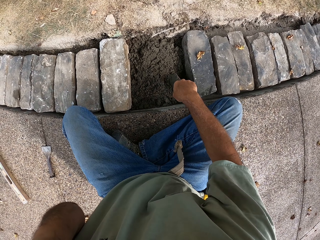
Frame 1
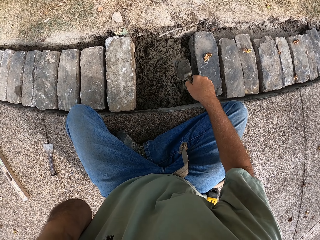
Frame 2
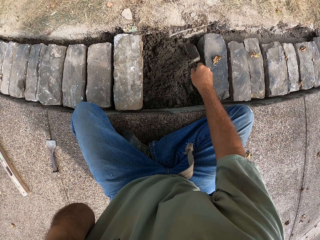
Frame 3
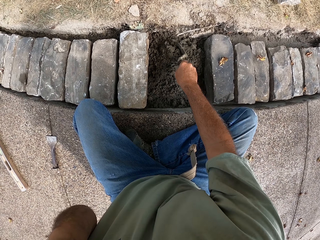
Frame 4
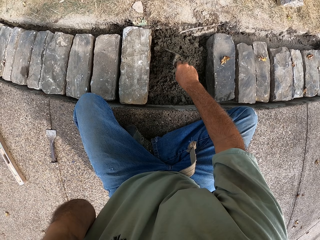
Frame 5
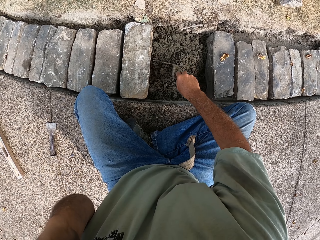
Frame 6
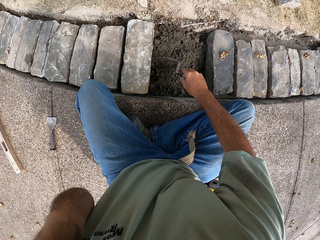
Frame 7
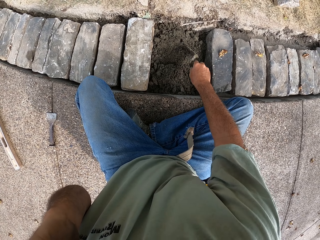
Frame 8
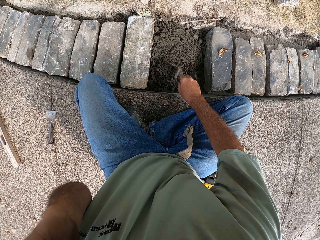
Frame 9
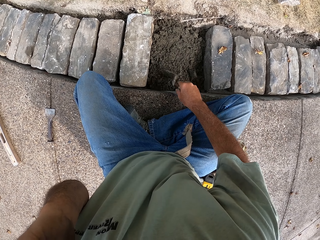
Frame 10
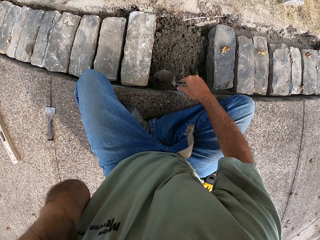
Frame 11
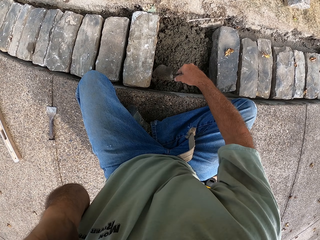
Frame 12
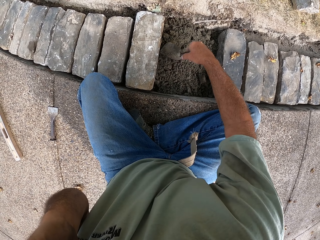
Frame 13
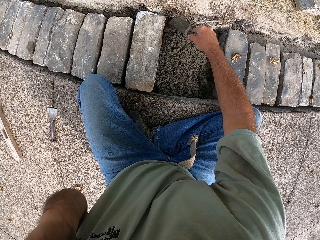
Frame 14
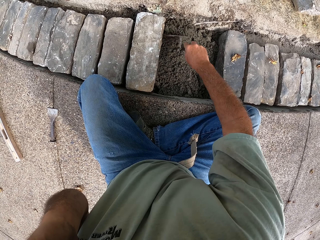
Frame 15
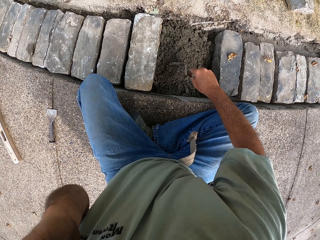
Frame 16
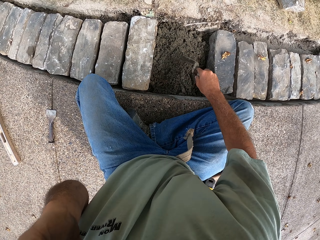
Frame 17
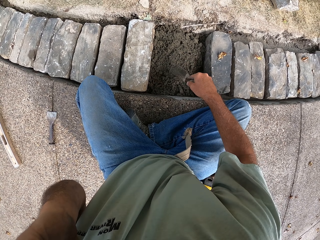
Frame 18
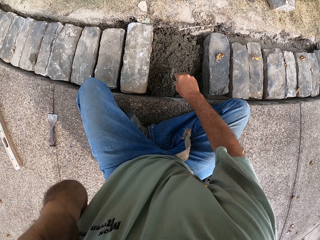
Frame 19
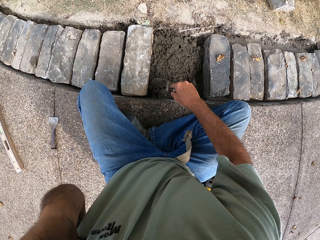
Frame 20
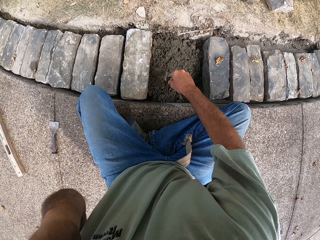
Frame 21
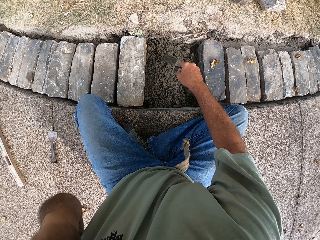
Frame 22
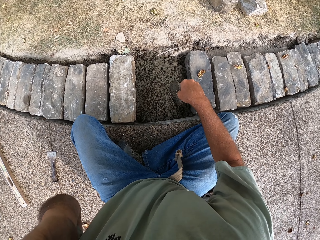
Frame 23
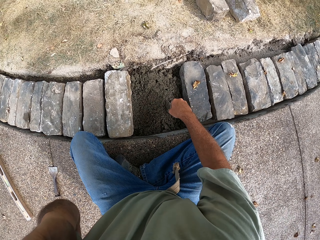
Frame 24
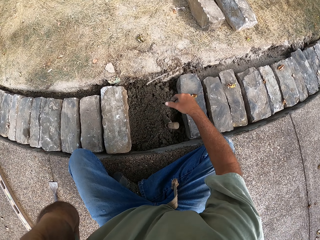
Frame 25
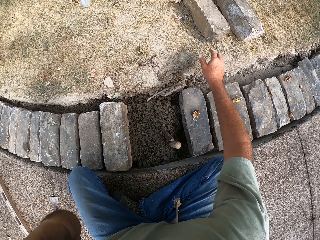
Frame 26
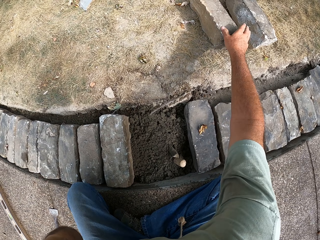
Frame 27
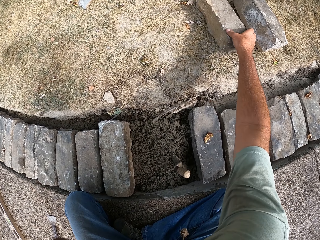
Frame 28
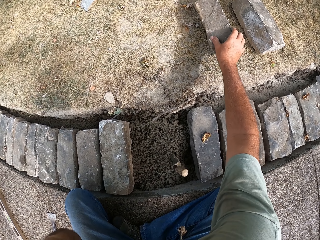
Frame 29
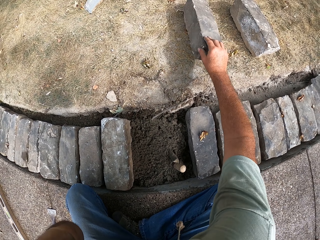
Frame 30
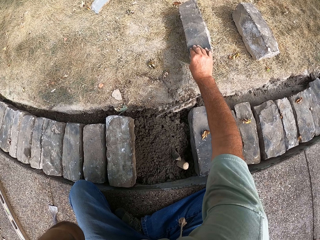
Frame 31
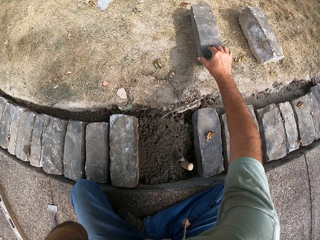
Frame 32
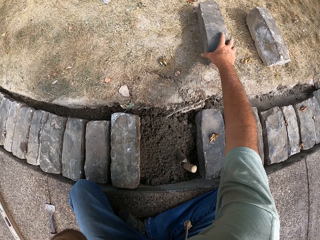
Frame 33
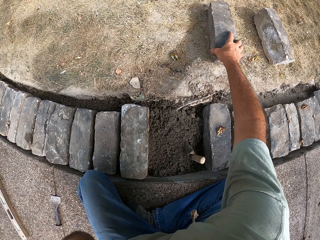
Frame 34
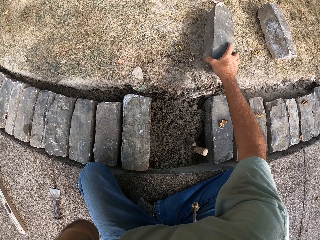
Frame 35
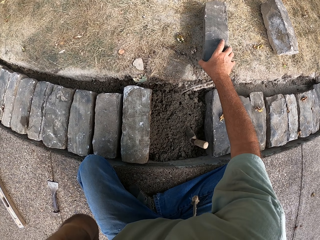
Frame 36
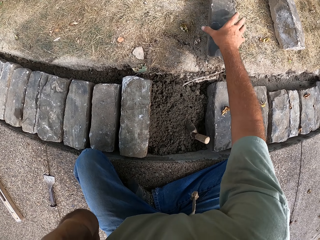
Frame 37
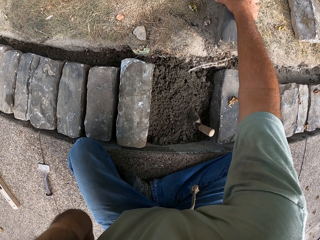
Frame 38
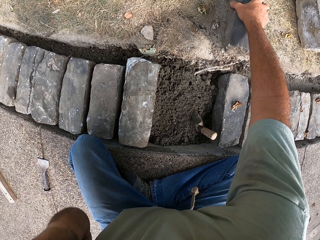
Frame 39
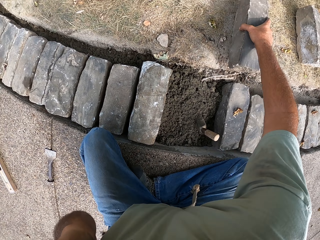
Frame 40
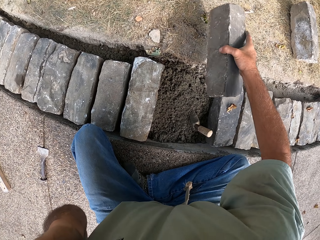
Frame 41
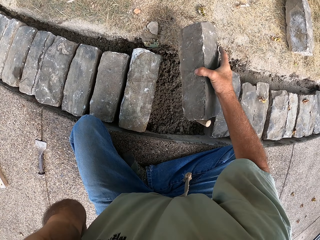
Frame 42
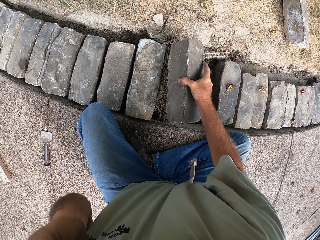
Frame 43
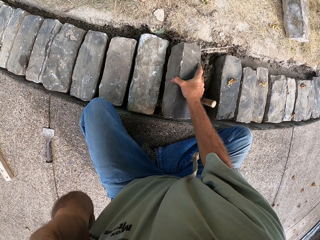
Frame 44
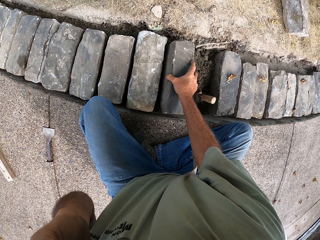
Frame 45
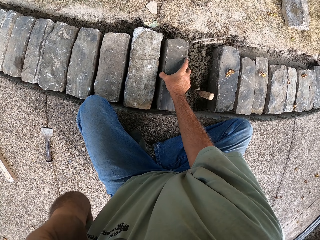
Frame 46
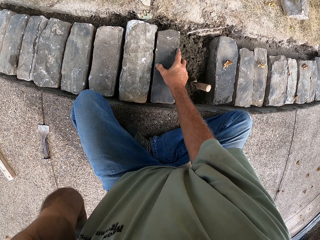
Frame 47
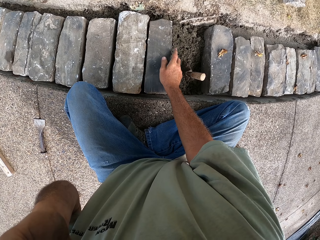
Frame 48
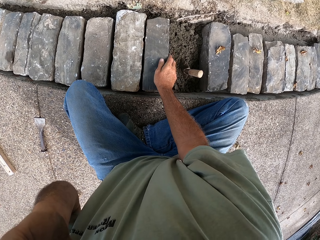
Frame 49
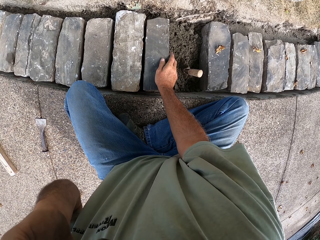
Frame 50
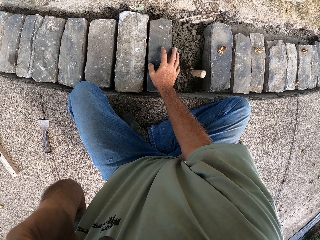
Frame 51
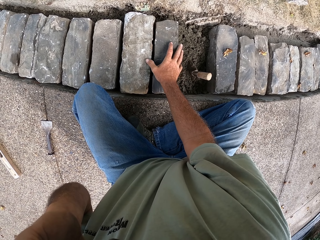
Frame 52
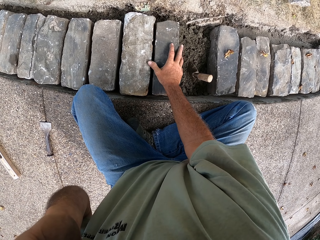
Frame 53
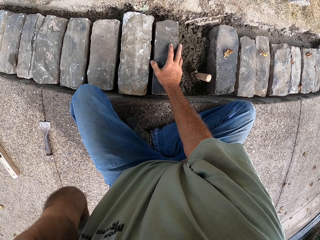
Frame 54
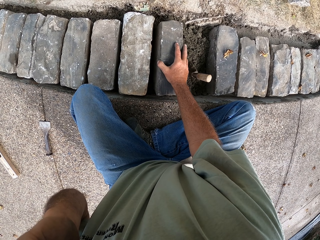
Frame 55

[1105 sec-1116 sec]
The camera wearer picks the trowel. They spread the sand mixture using the trowel. They level the concrete. They put the trowel on the concrete. They rotate a stone or brick. They pick the stone. They put the stone on the sand.

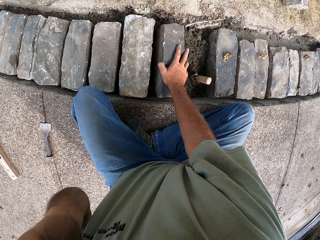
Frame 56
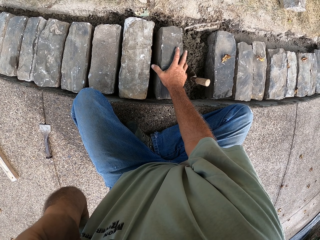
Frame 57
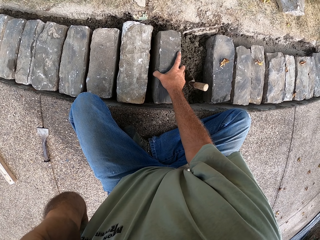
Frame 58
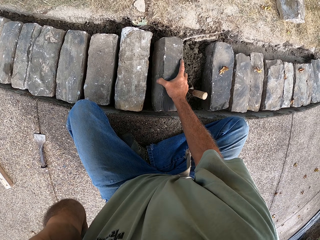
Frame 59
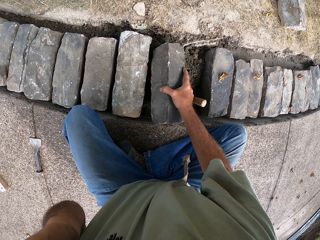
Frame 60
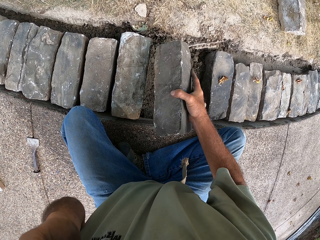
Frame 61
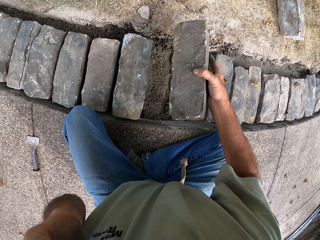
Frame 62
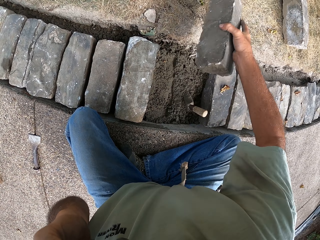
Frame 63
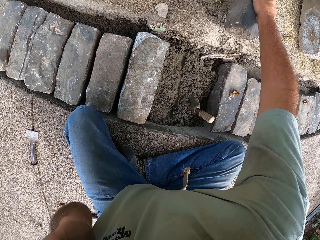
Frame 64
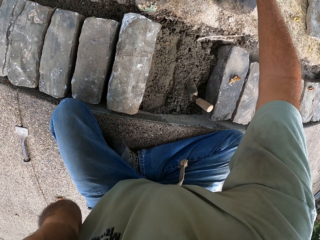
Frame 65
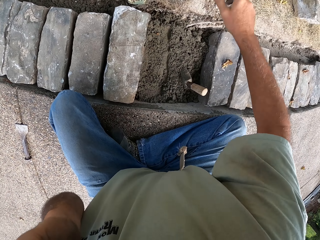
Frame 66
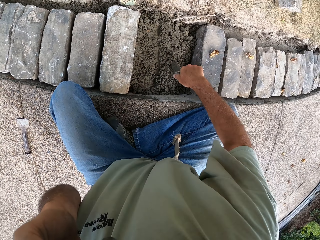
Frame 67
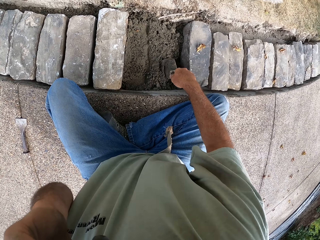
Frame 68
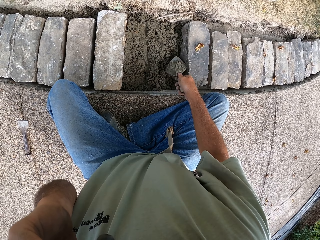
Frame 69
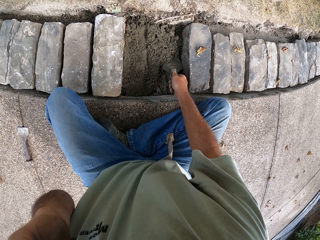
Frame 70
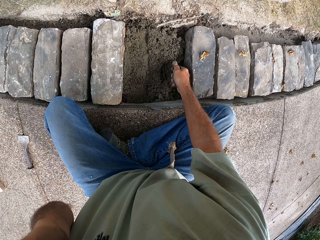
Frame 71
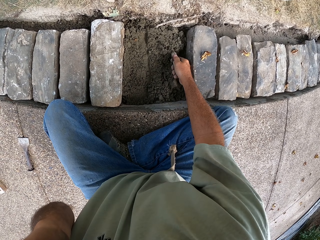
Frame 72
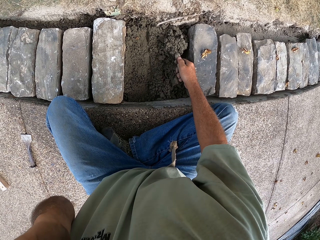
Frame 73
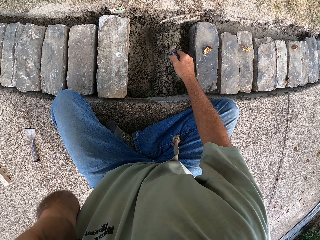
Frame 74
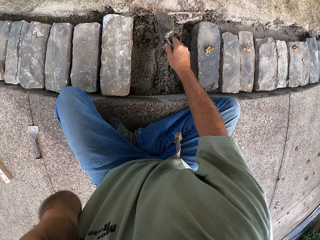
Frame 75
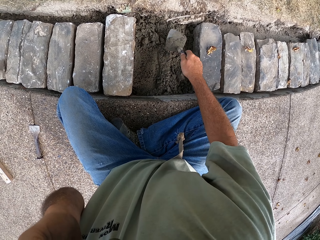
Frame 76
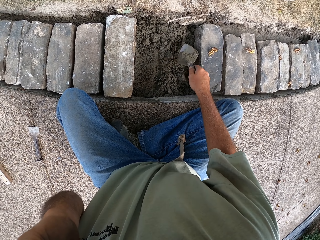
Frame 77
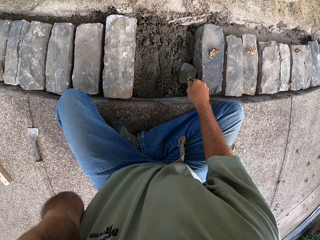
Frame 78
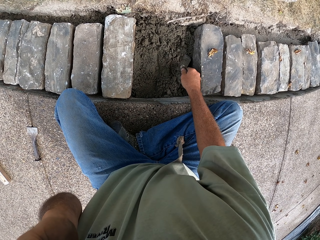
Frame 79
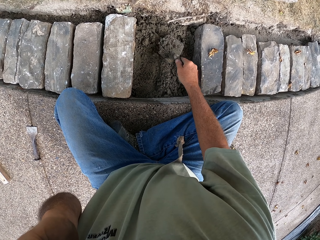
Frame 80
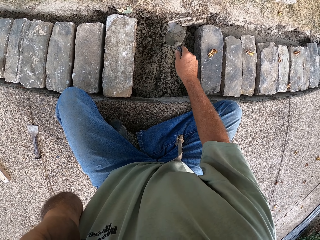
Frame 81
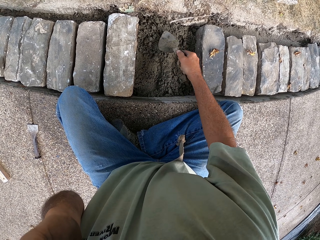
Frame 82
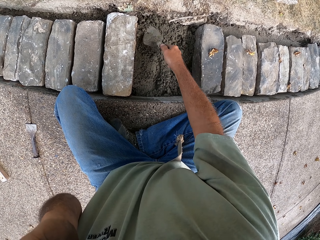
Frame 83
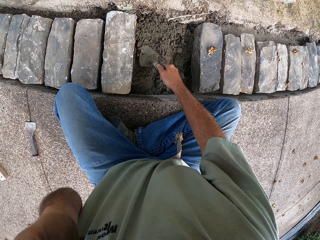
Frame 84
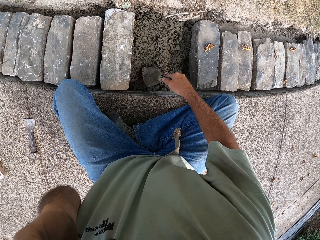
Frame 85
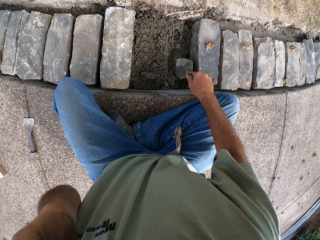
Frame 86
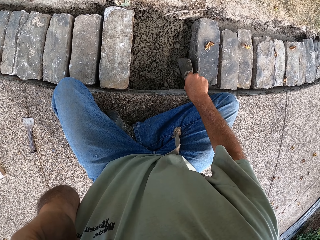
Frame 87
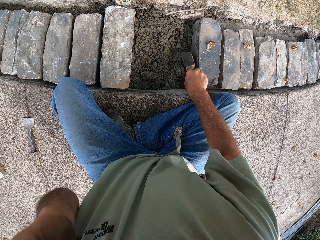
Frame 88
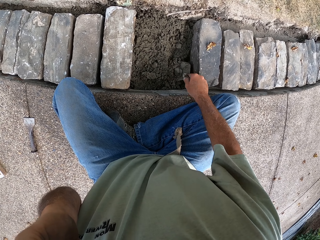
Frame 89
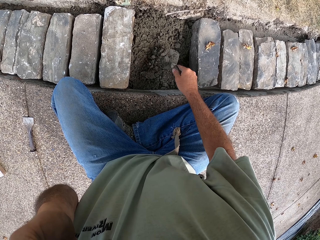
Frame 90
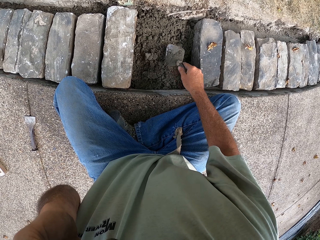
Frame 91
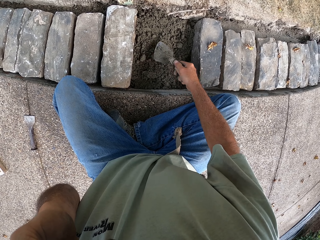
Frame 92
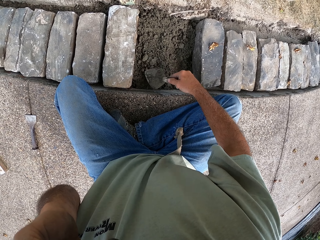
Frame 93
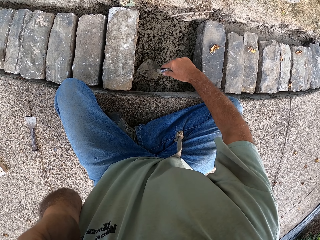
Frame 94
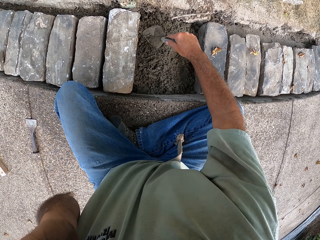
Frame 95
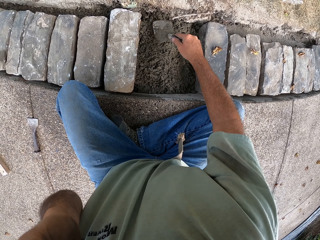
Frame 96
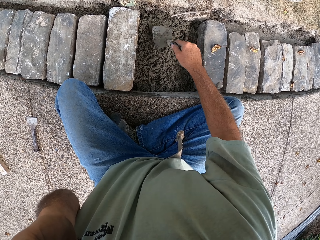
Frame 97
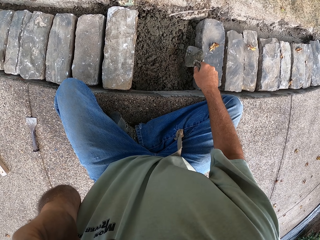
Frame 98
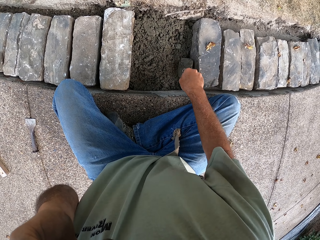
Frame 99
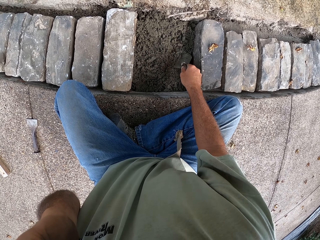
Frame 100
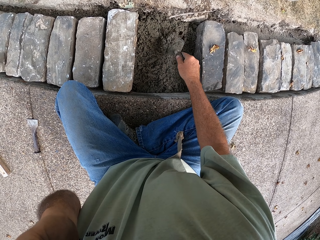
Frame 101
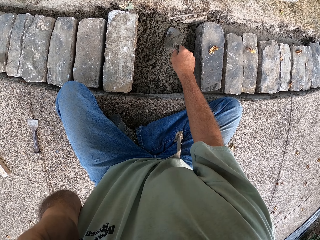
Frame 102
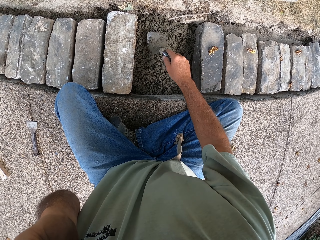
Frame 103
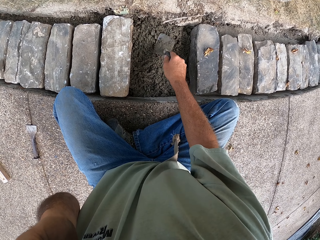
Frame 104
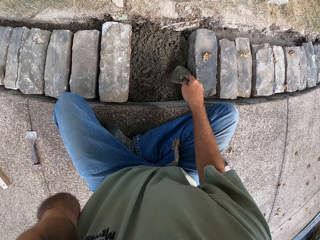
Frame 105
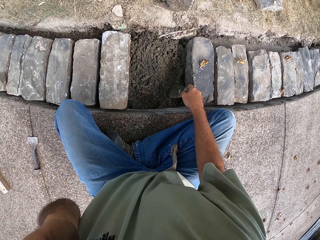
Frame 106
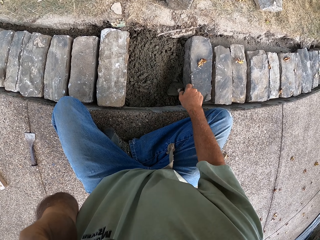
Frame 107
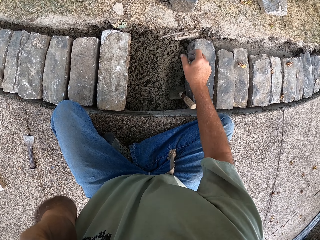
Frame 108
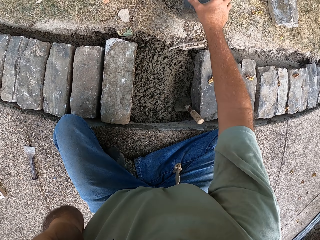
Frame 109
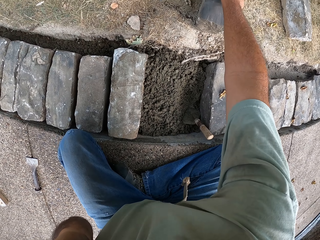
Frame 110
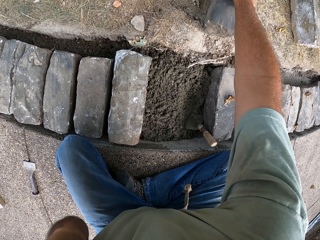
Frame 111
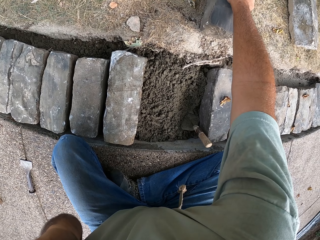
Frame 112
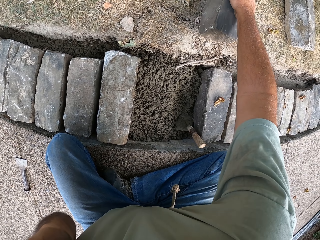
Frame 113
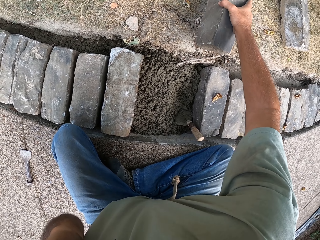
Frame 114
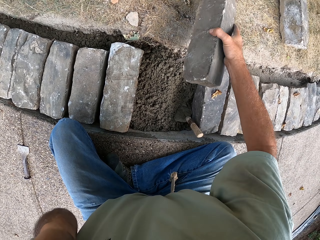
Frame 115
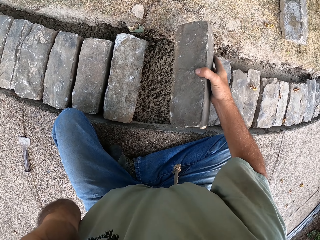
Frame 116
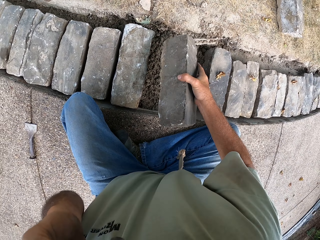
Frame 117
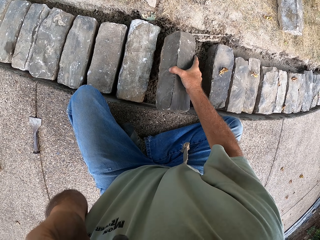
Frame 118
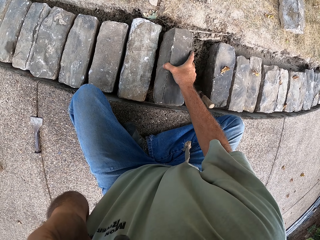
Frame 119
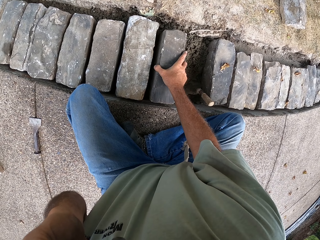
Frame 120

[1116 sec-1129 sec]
The camera wearer moves the brick. They lift the brick, put the brick aside on the ground. They pick the shovel and scoop concrete. They continue spreading sand using a trowel. They put the concrete on the basement foundation. They scoop concrete. They put the concrete on the basement foundation. They scoop concrete. They level the concrete. They scoop concrete. They level the concrete. They put the trowel on the concrete. They pick the brick.
